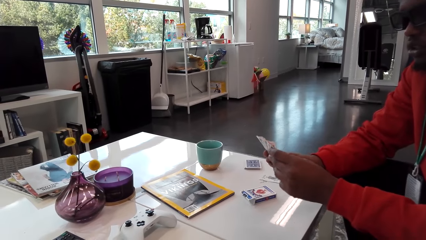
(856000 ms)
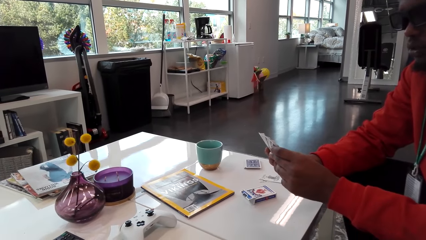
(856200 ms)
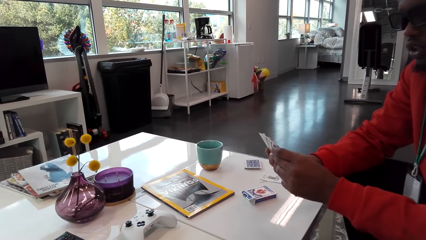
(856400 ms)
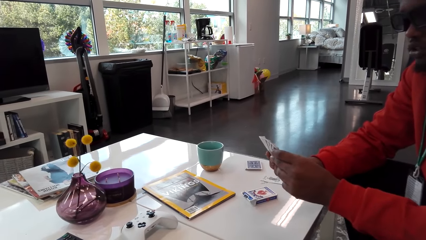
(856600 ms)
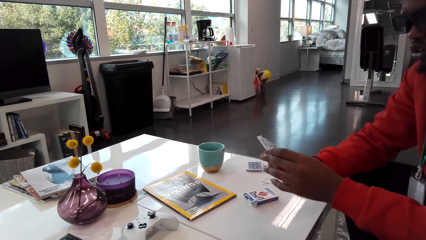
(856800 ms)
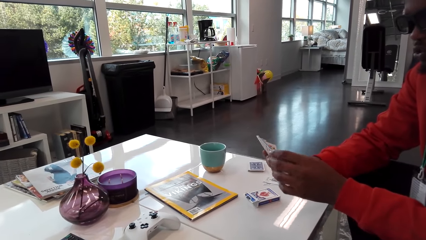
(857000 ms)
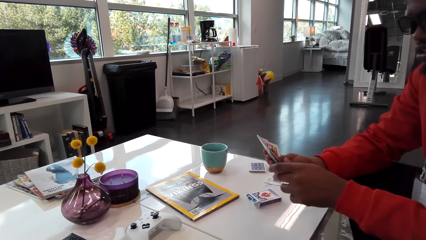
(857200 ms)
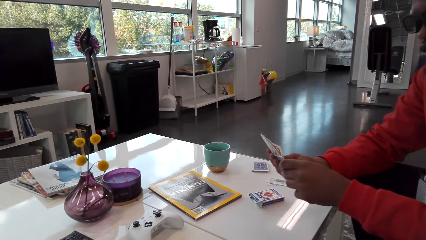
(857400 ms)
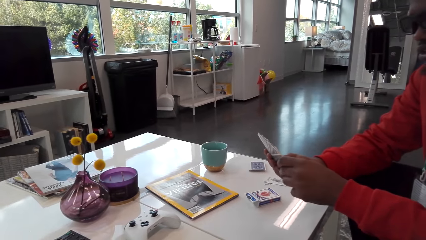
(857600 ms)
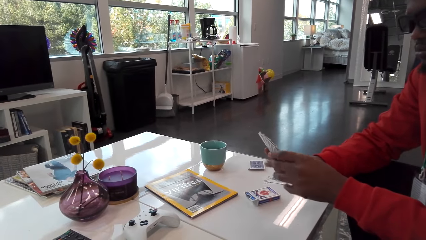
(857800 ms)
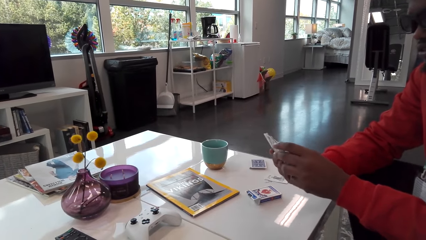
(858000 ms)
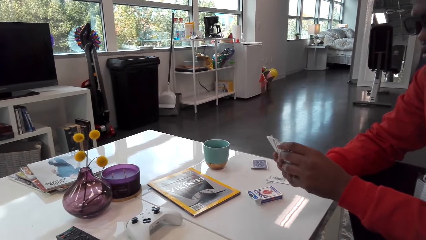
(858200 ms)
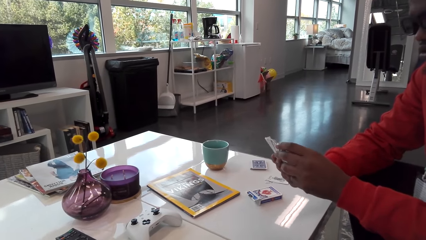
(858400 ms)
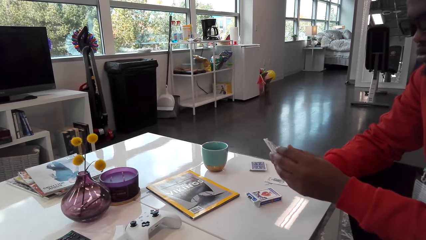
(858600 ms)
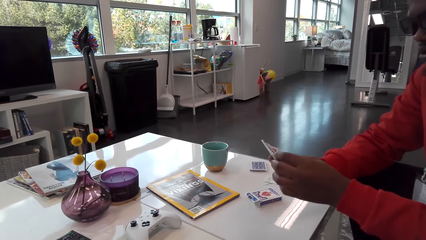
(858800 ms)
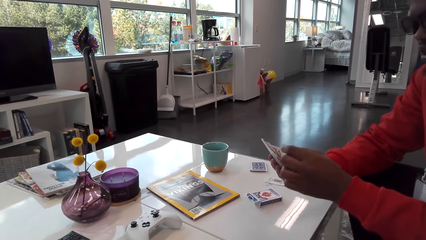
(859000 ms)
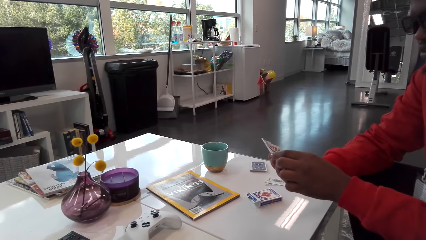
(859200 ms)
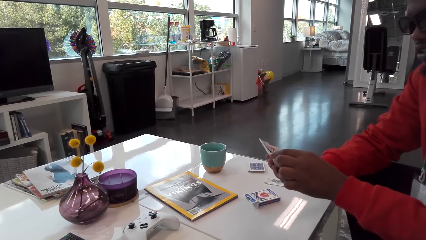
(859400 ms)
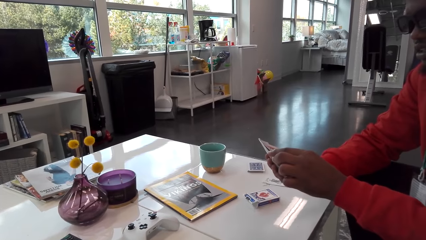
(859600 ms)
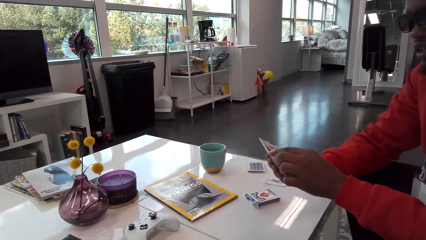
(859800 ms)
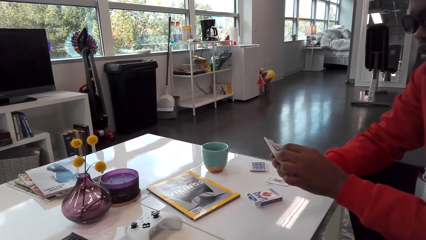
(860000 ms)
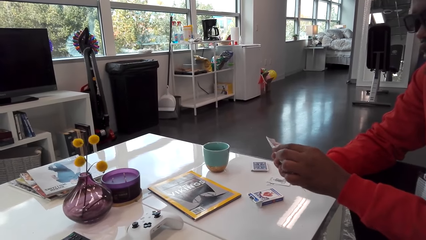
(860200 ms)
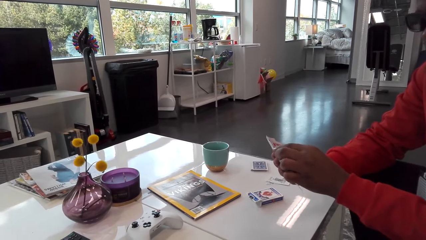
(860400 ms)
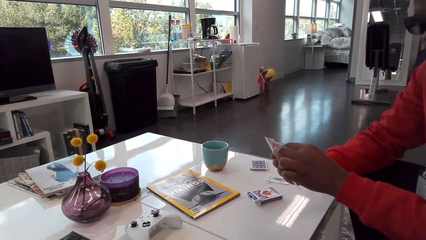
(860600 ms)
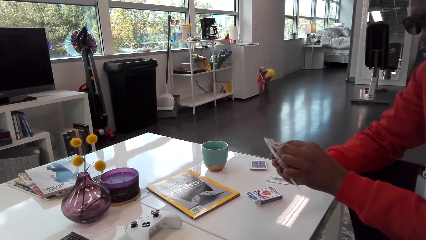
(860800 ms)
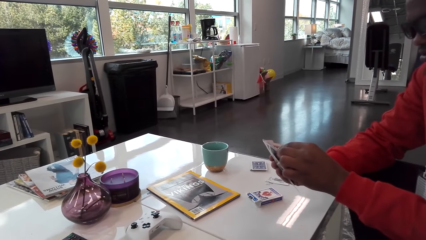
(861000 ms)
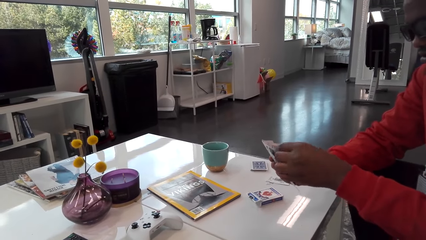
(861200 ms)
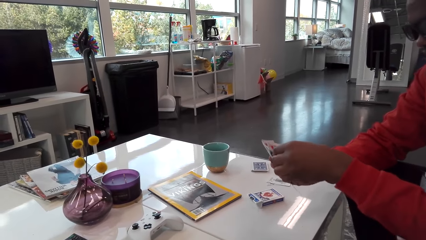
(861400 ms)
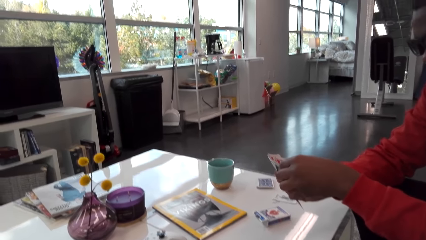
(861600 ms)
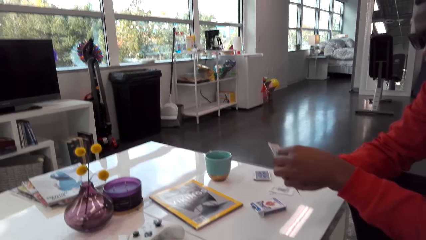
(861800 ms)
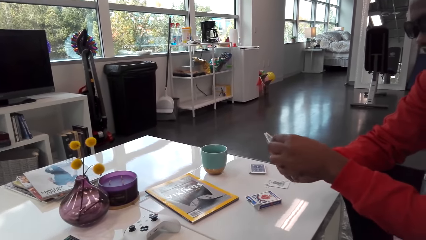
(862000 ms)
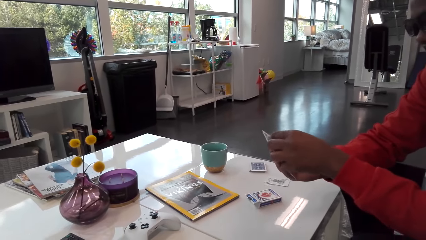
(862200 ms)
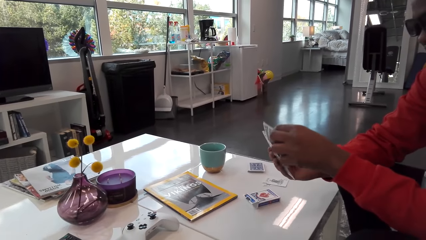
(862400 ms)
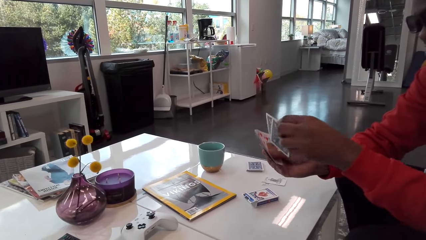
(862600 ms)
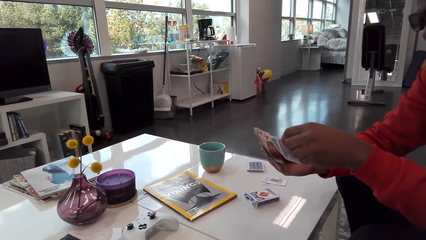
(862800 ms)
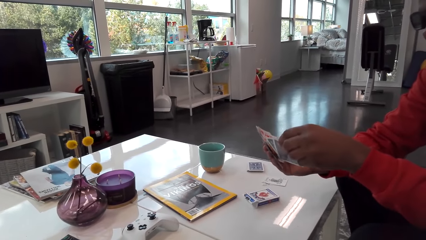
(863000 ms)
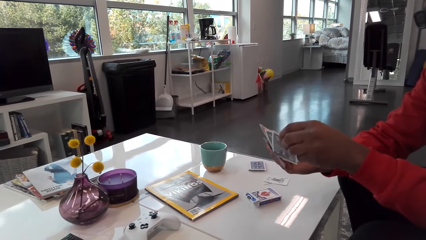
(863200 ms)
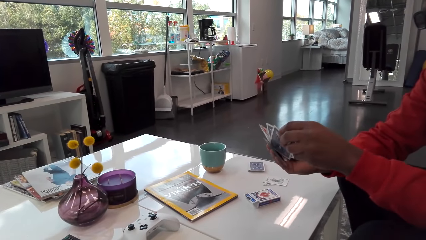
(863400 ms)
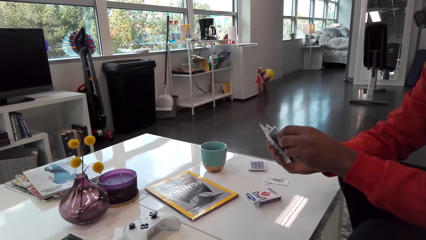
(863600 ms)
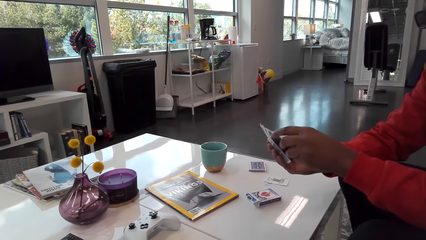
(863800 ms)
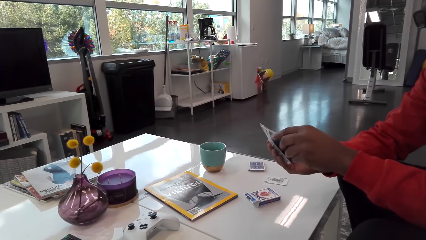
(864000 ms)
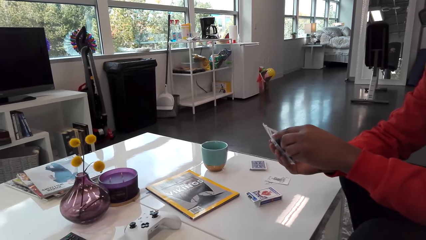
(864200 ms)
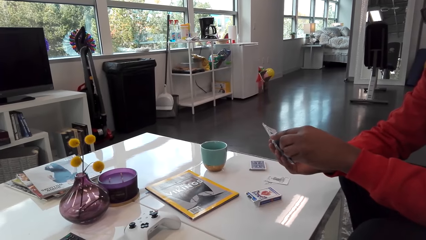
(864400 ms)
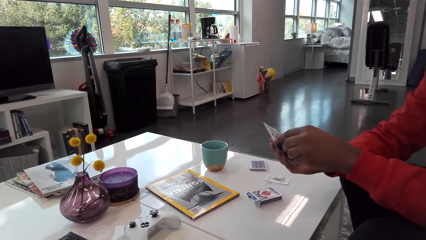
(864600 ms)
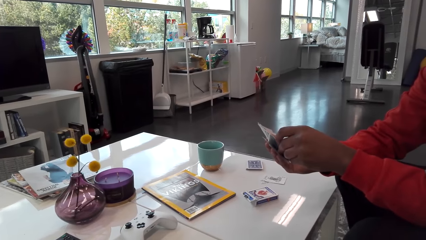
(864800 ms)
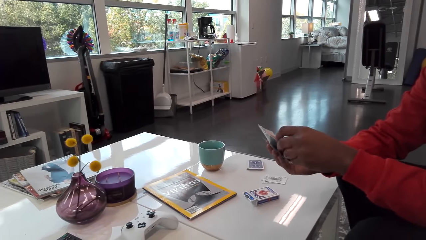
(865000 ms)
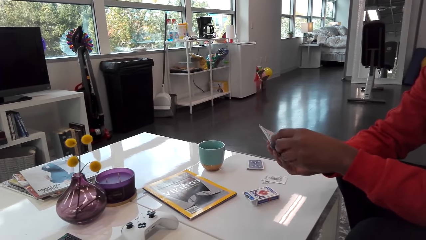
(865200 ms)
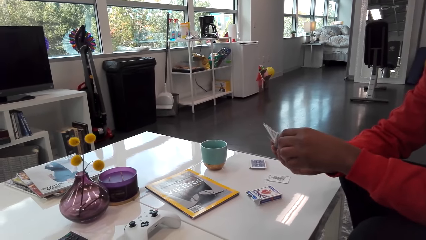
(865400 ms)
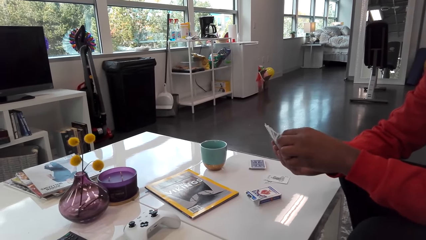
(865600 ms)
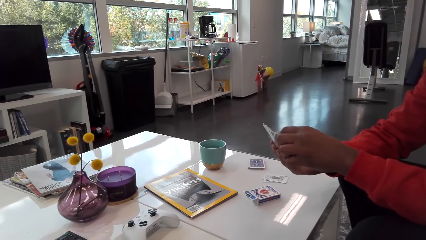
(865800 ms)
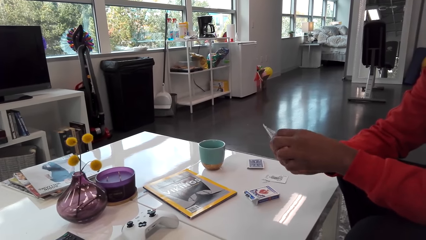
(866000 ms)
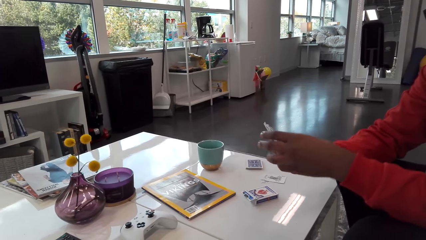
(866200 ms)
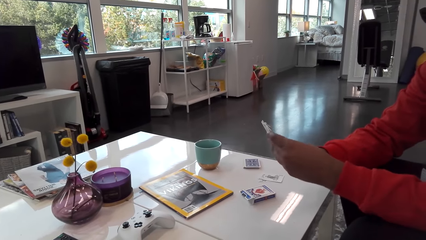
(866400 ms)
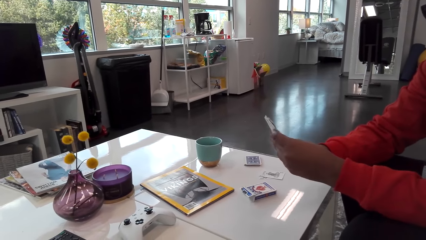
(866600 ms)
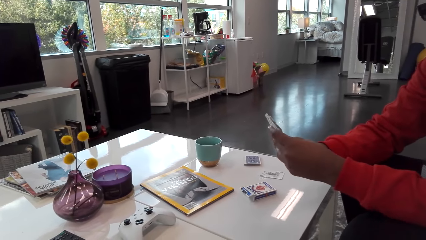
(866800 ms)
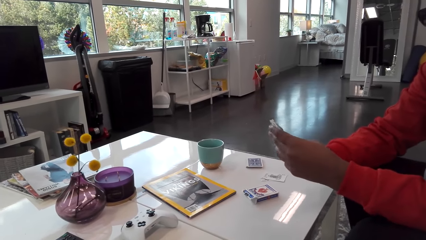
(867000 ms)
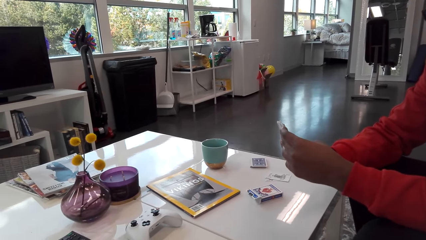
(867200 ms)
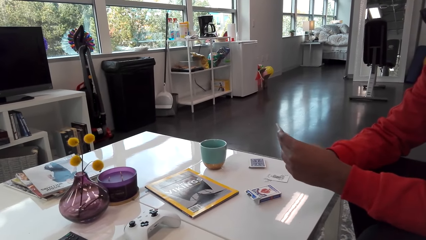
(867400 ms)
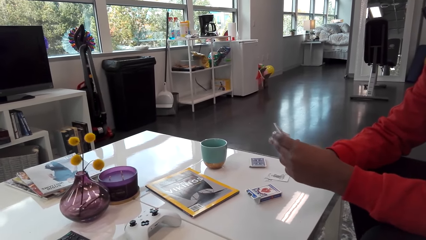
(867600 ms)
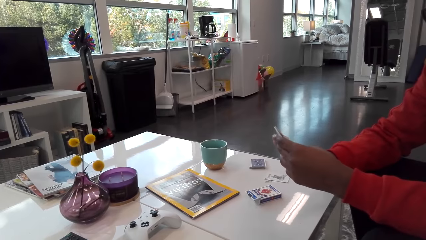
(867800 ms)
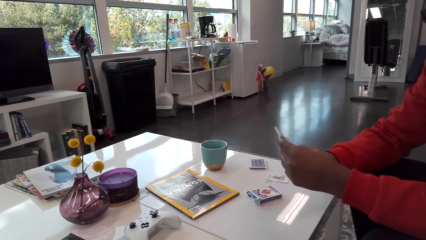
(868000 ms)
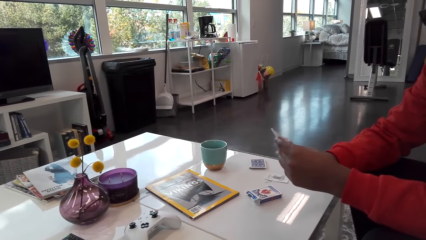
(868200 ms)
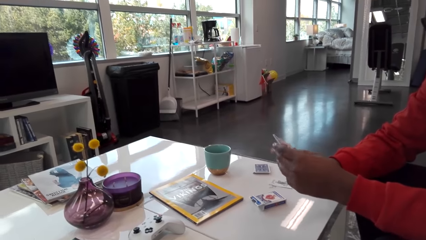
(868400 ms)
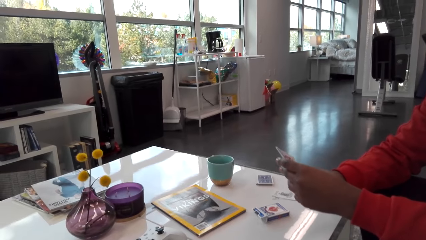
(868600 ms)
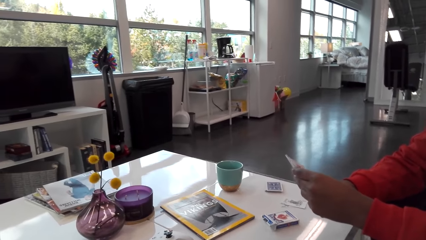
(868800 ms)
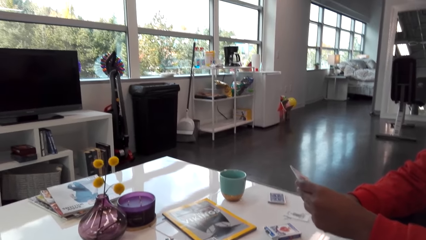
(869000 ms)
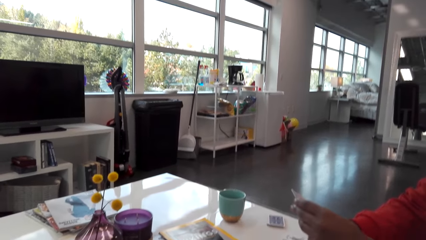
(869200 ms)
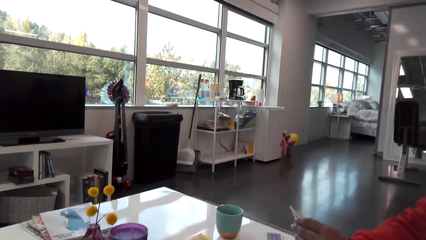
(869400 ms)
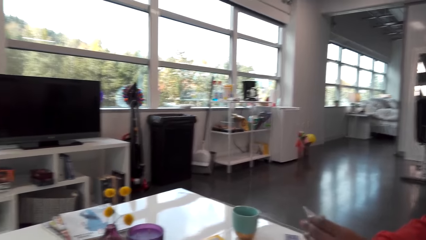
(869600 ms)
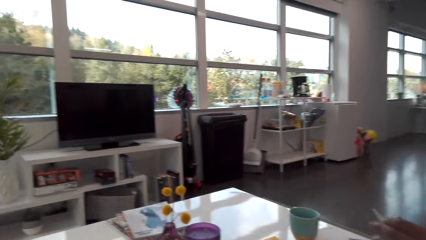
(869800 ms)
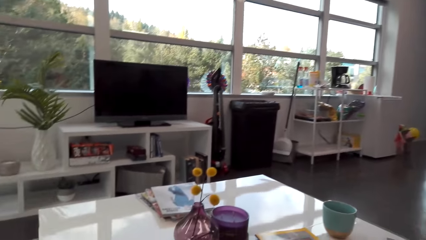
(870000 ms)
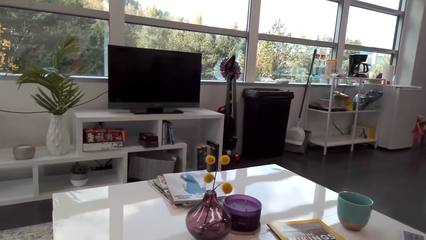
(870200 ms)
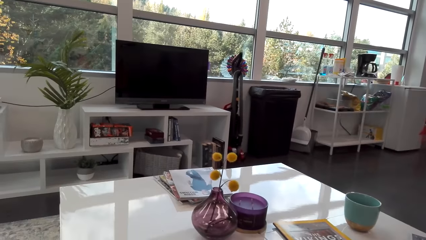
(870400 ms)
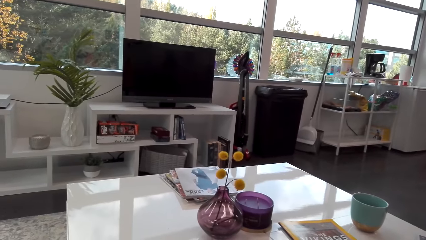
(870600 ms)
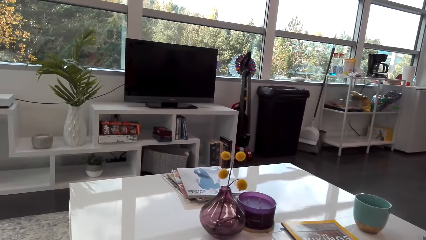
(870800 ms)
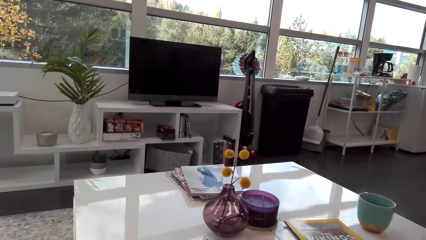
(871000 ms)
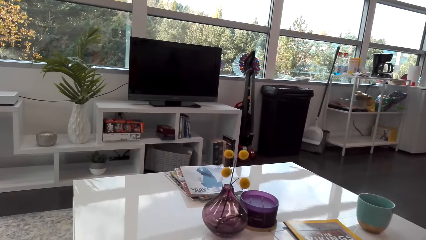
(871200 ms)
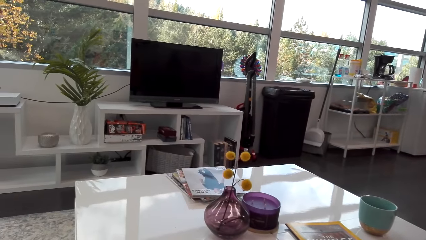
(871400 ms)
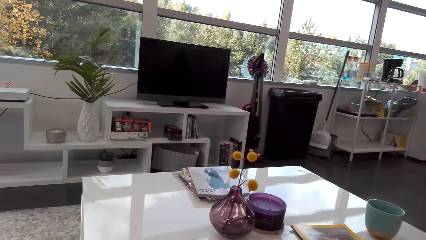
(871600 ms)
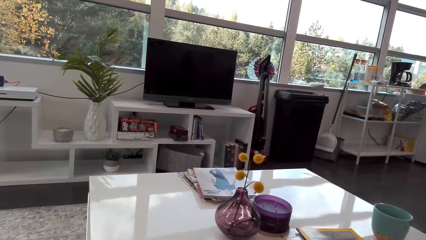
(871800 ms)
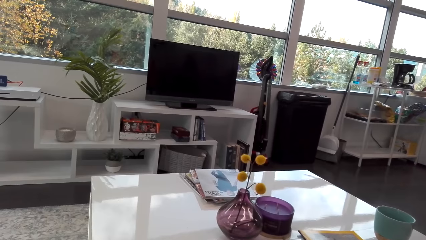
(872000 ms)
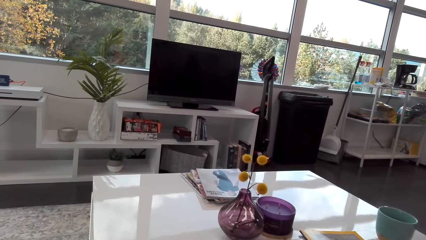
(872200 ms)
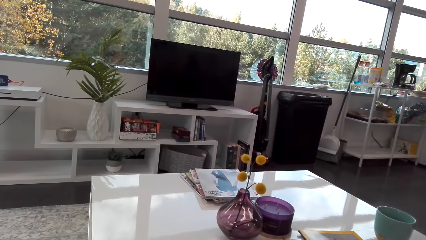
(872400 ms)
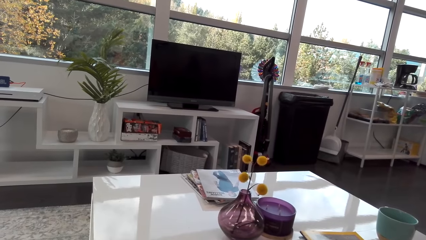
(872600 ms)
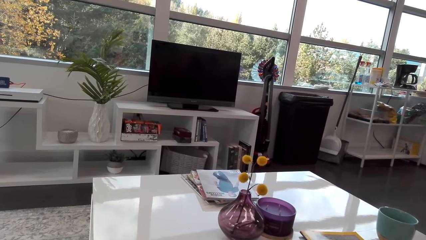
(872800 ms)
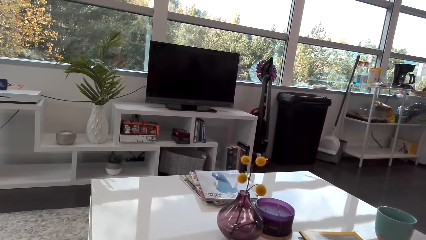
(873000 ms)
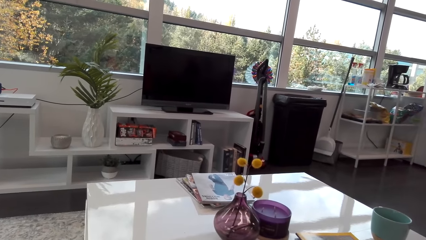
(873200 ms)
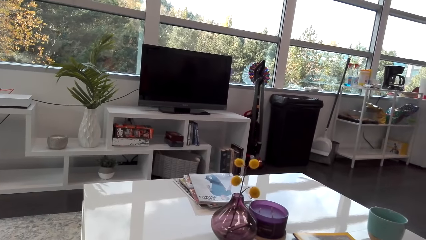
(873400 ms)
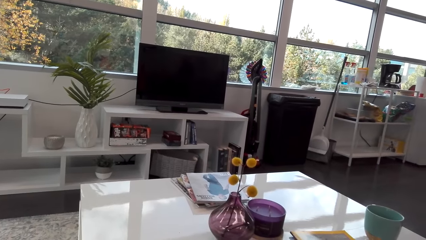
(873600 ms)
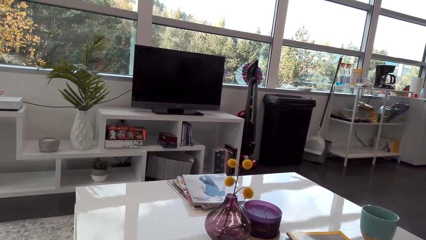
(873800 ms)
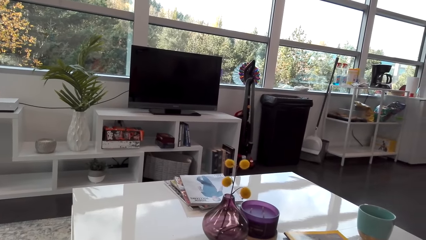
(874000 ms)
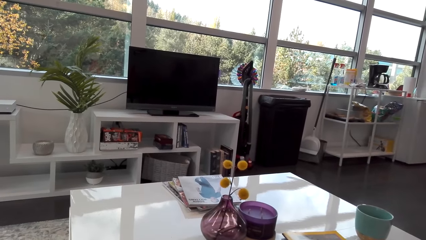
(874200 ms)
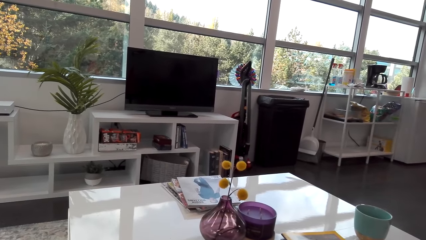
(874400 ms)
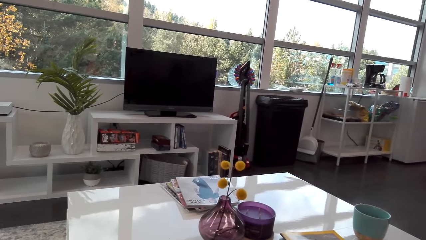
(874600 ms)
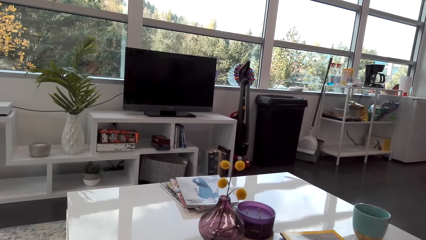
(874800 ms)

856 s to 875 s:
A man talks. The man takes out the card. The camera wearer plays a card.
